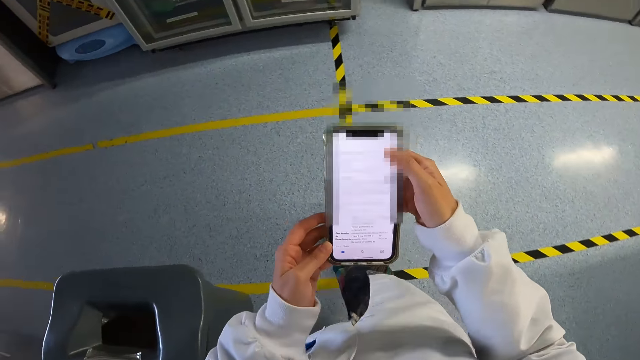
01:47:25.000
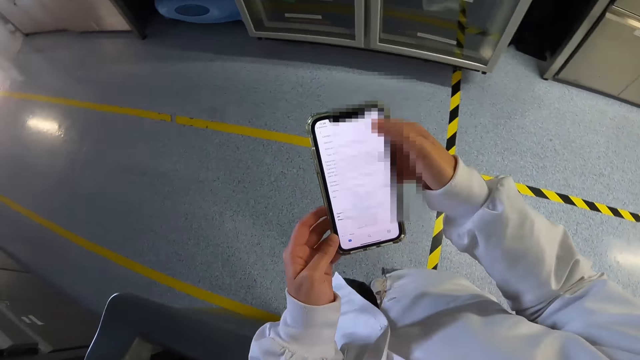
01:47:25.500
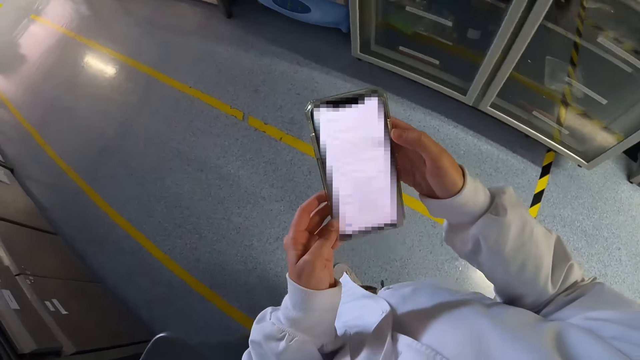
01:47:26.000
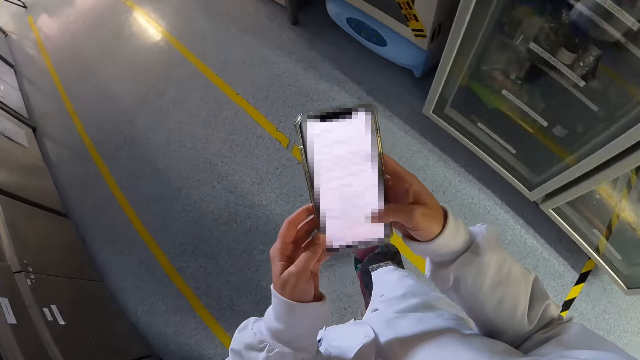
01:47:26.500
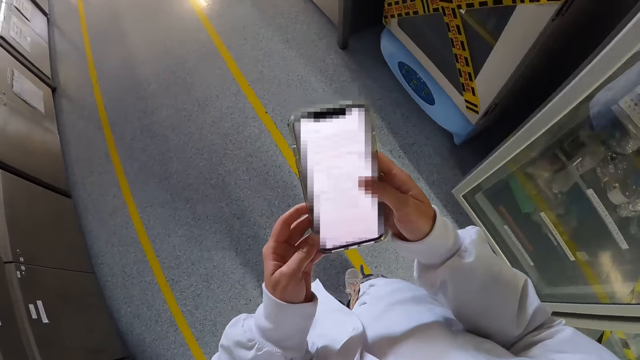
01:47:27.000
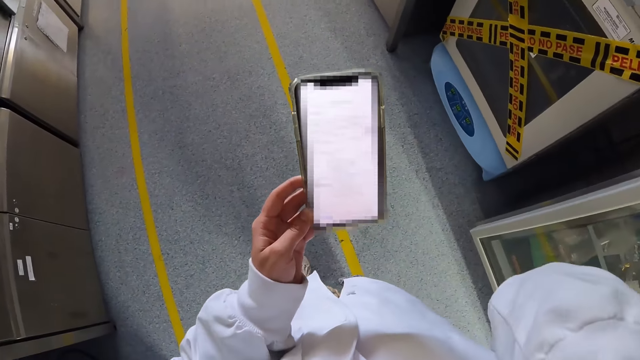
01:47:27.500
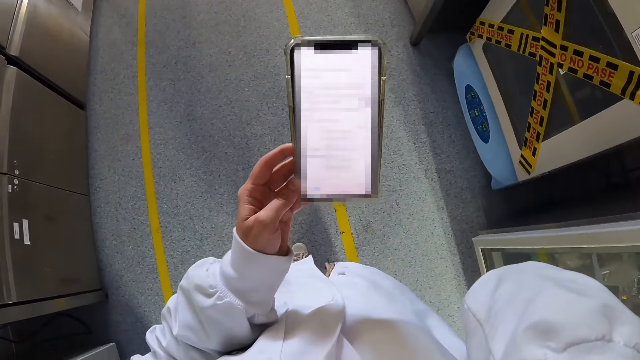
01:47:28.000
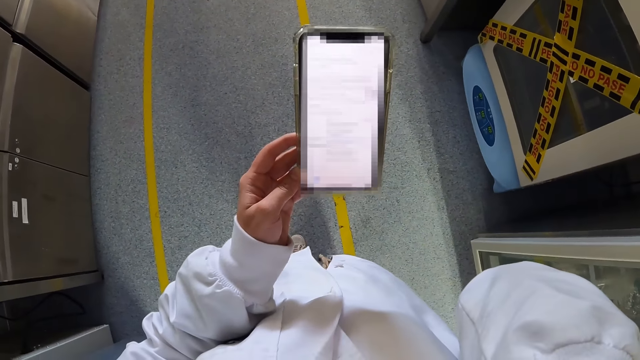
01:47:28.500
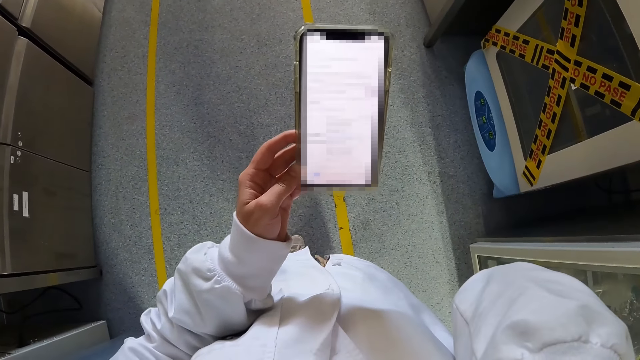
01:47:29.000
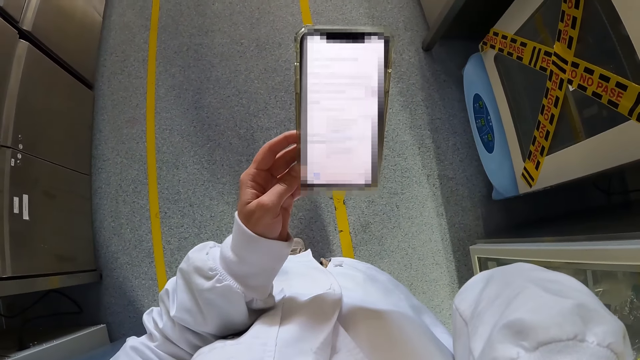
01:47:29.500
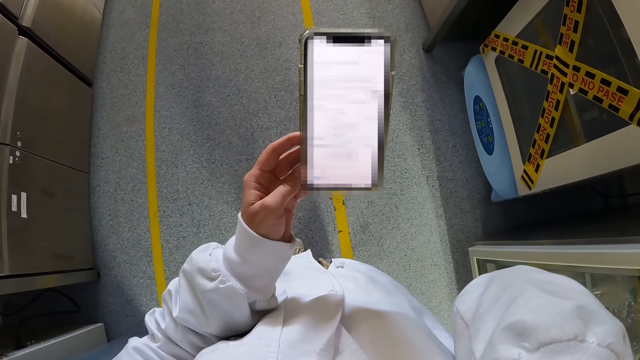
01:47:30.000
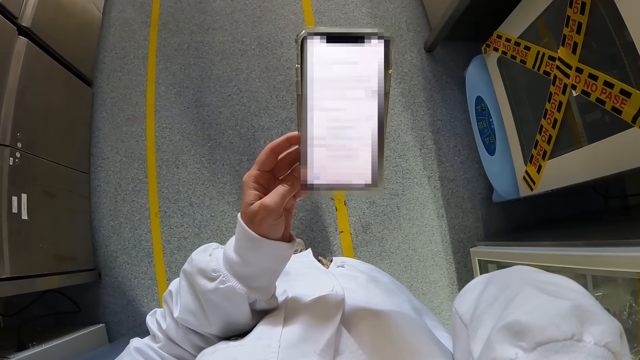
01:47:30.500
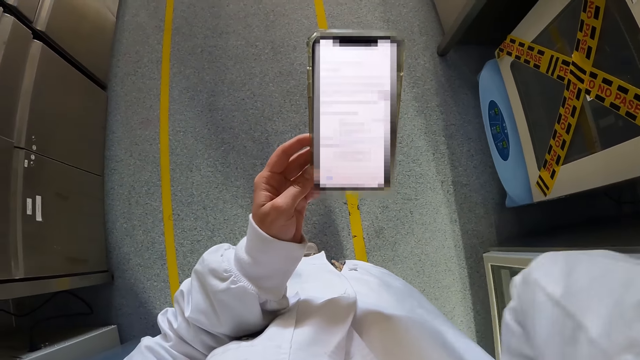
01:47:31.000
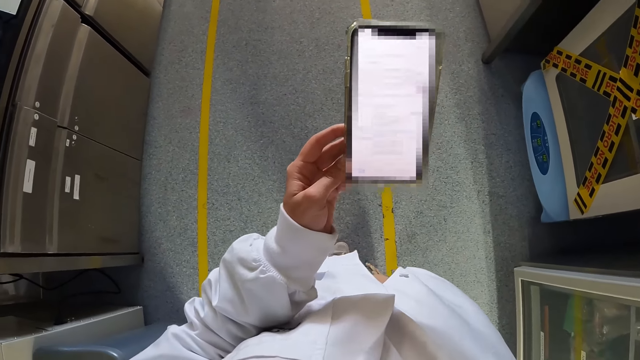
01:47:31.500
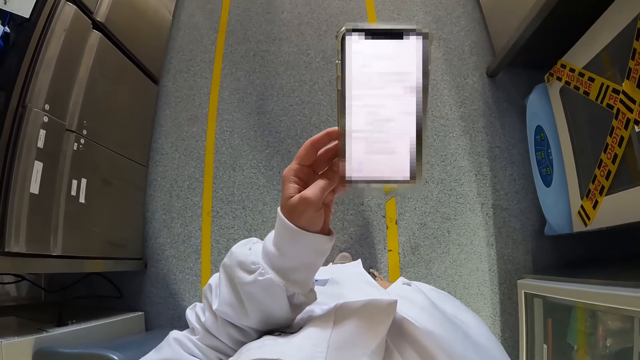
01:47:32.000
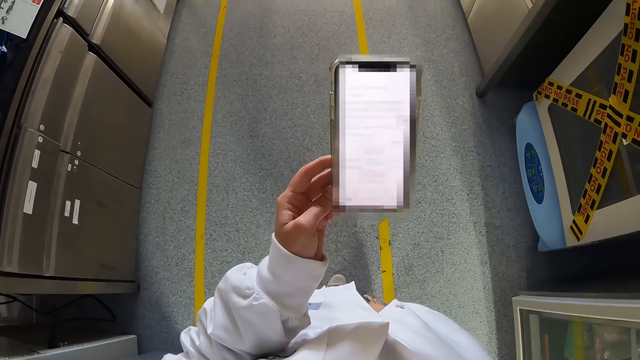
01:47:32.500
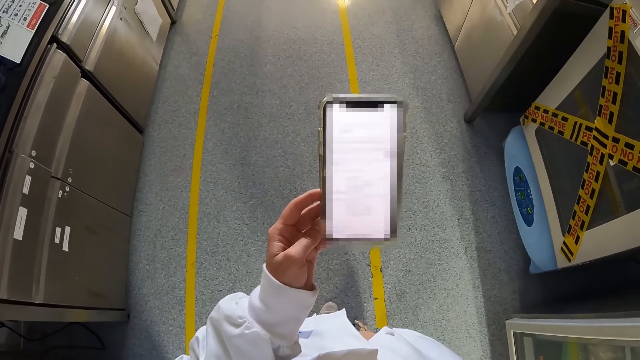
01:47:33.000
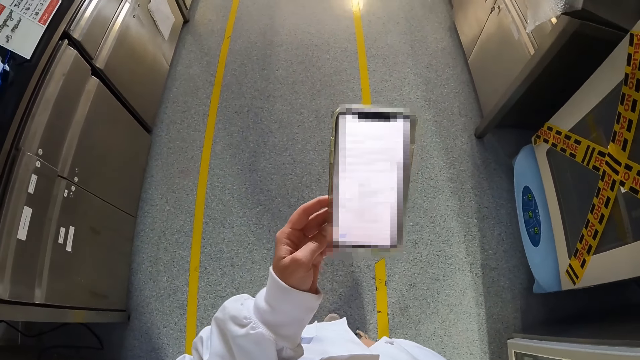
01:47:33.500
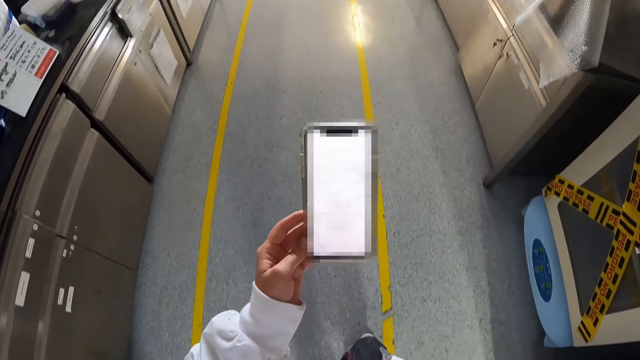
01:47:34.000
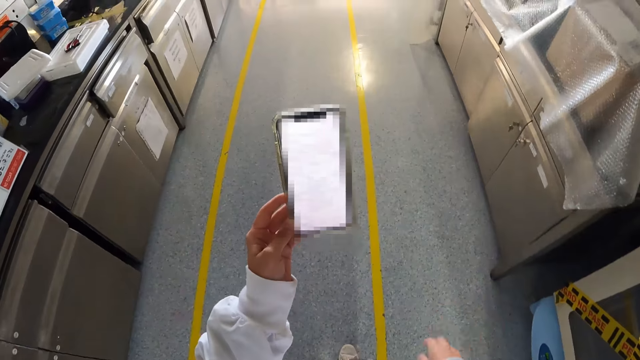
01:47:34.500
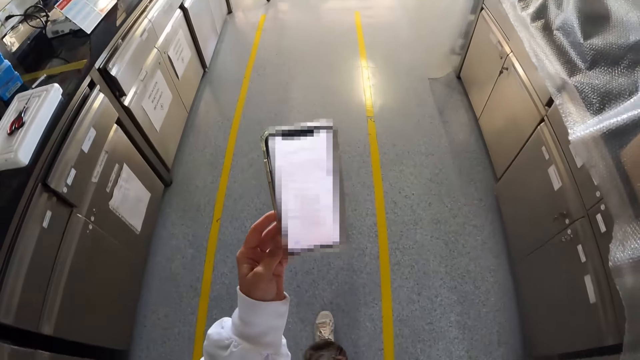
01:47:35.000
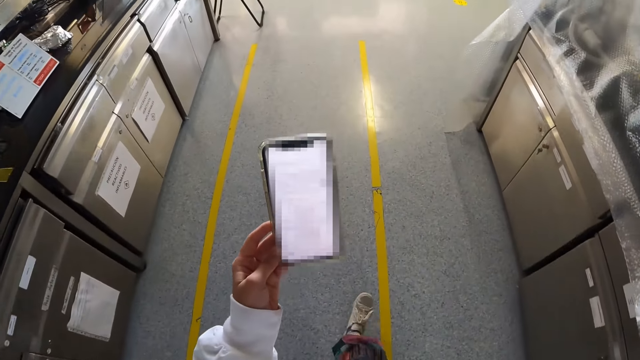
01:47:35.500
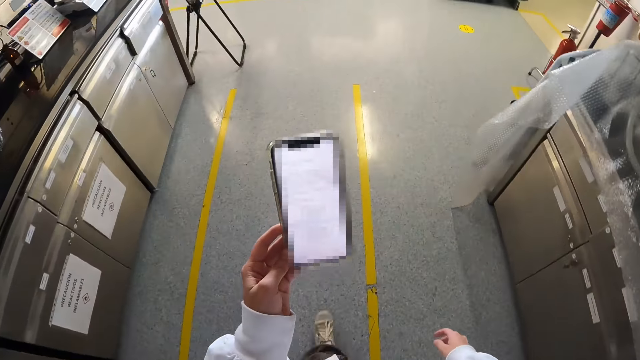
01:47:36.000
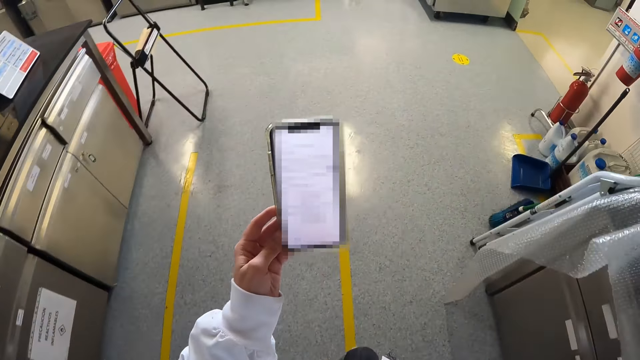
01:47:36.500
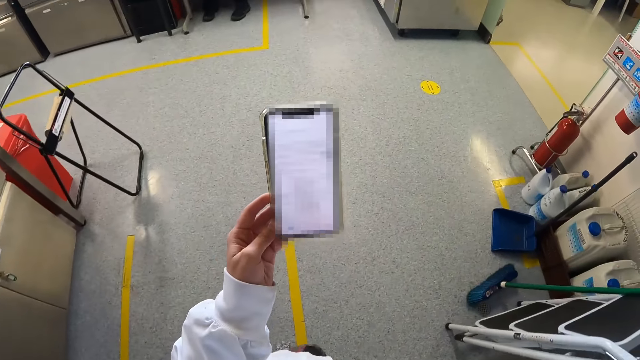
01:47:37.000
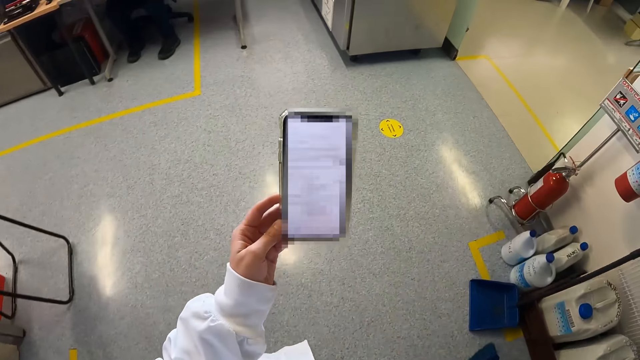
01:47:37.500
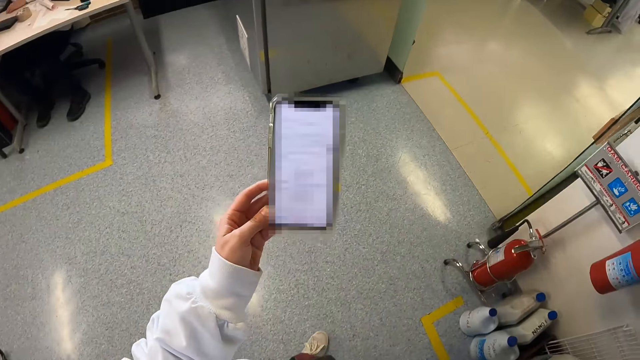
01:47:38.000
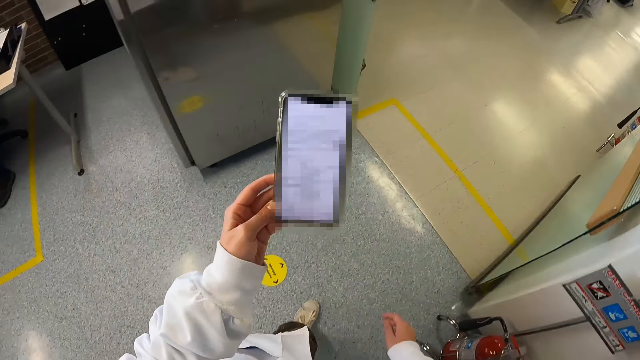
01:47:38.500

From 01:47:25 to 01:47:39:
The camera wearer stands. They stare at the phone. They stare at the phone on the way.

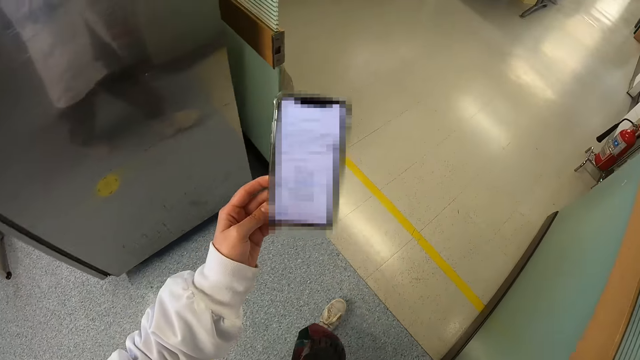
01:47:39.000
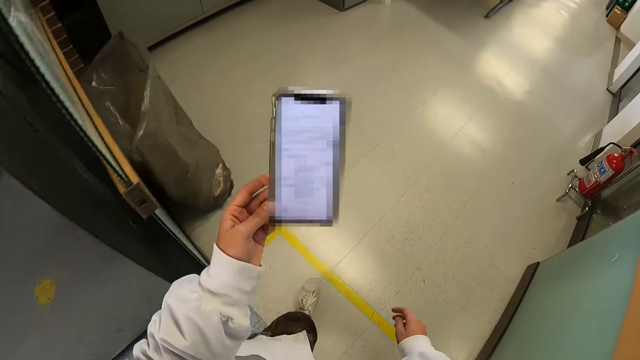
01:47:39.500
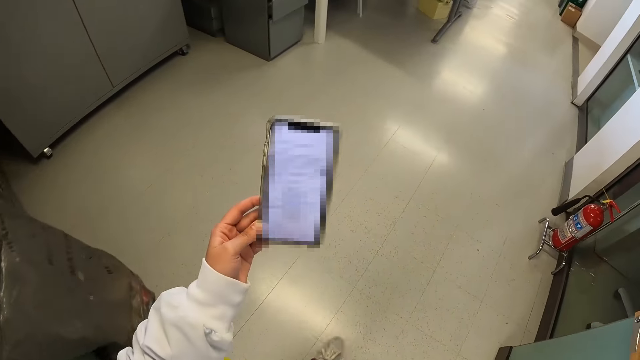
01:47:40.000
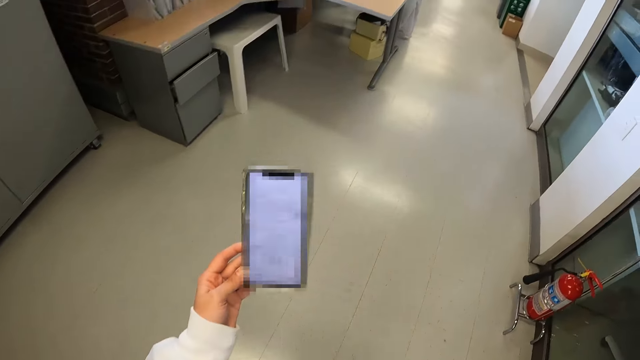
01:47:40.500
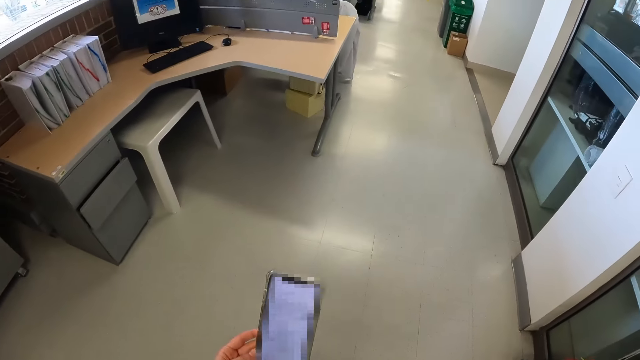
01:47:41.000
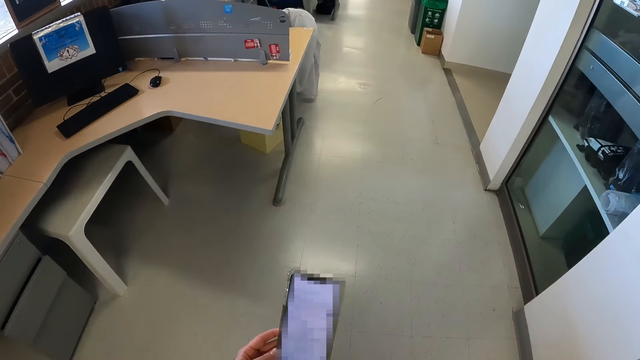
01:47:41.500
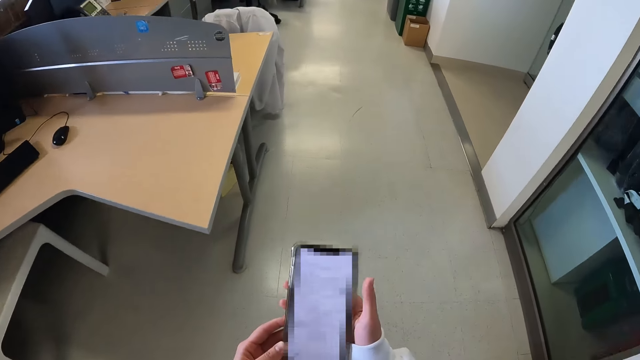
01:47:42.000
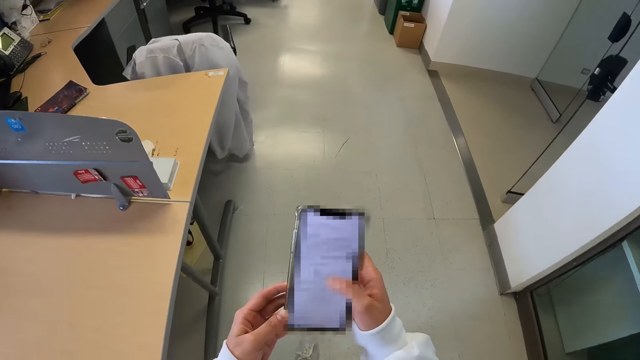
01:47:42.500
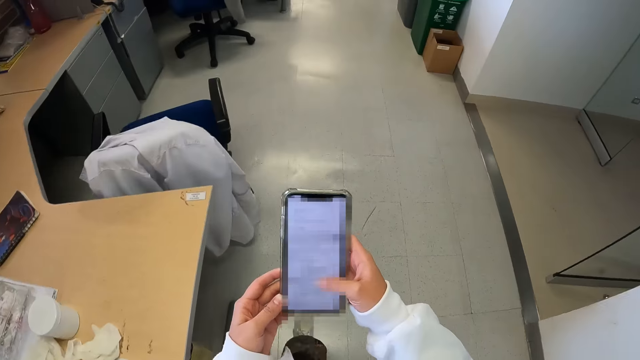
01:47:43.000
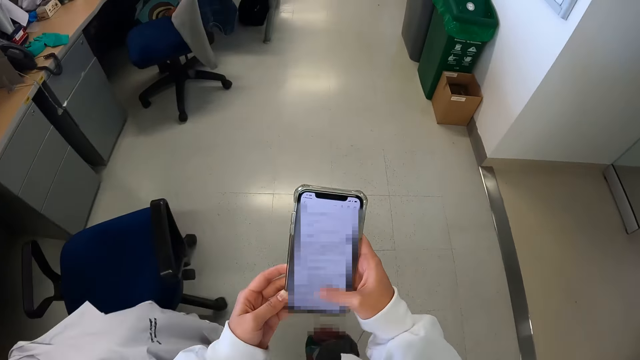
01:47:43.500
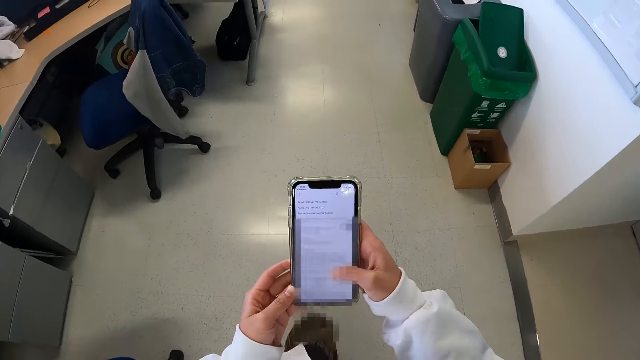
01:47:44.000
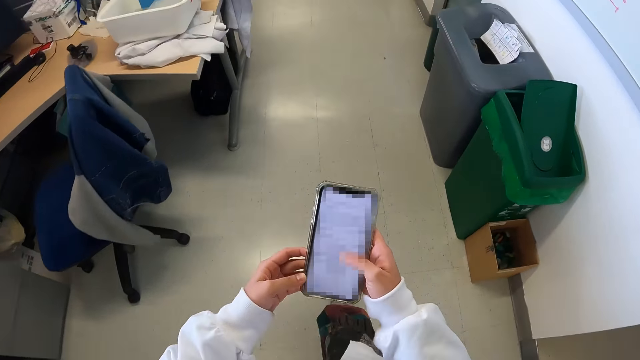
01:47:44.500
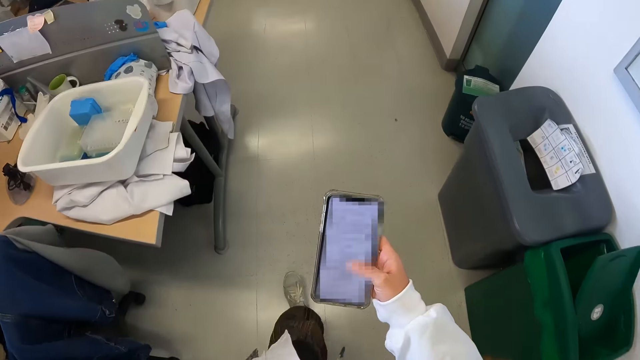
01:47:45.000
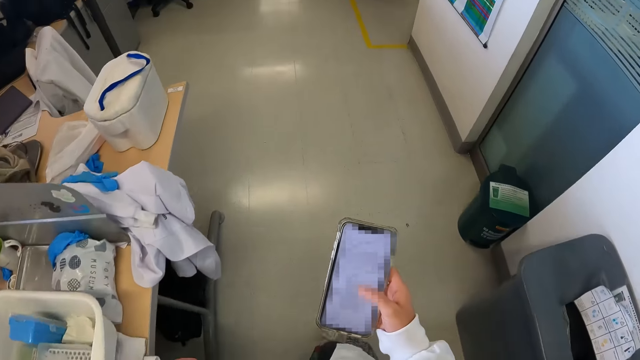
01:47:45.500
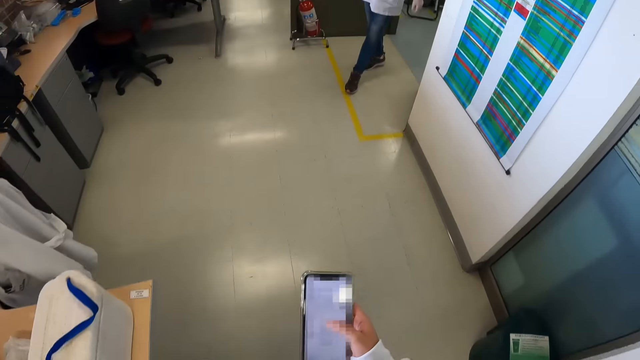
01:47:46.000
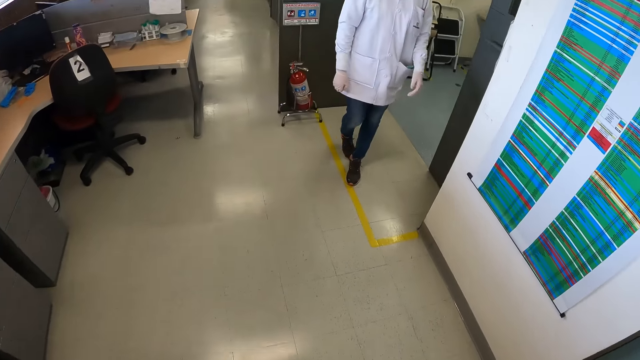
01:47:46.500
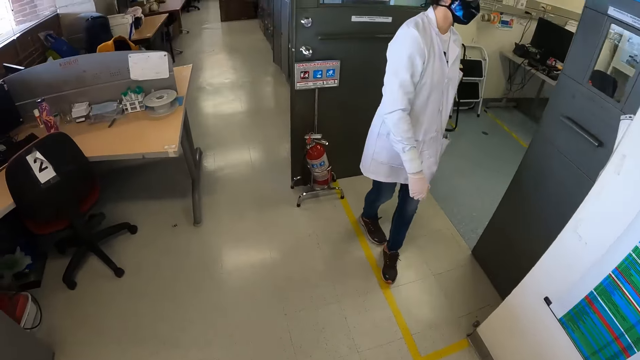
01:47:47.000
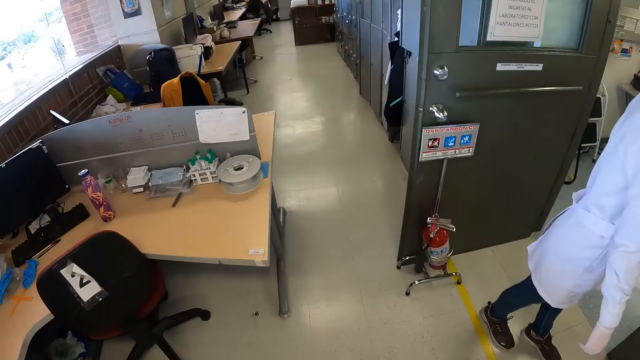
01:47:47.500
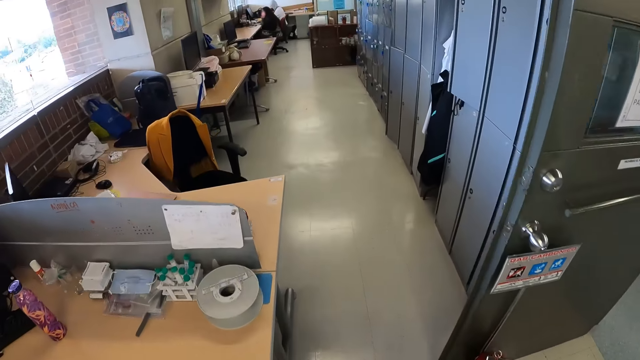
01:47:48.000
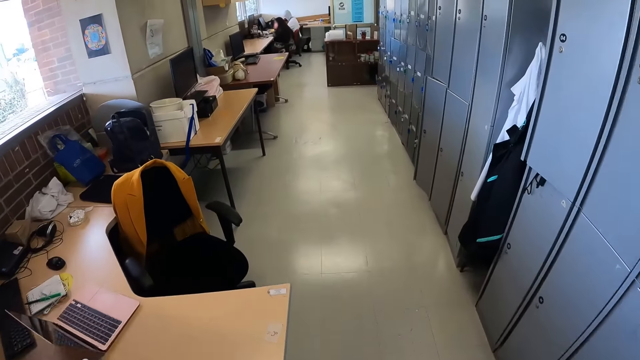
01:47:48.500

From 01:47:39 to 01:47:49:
The camera wearer operates the phone on the way.
